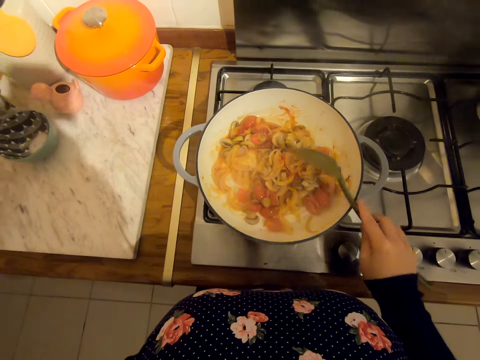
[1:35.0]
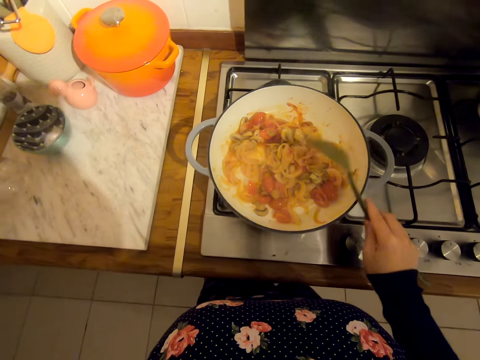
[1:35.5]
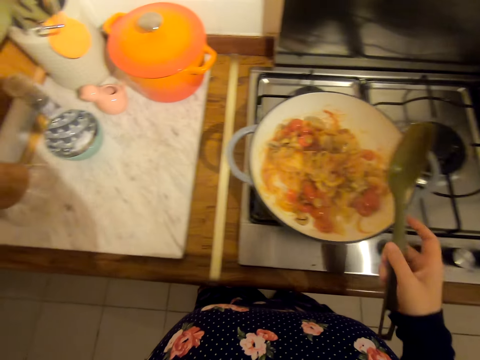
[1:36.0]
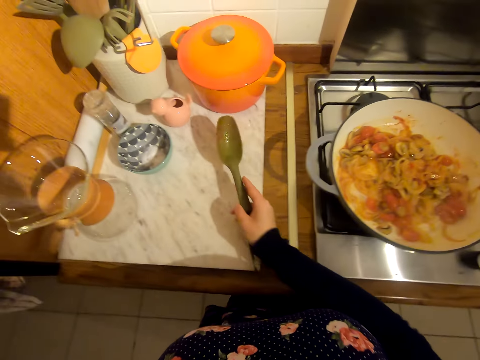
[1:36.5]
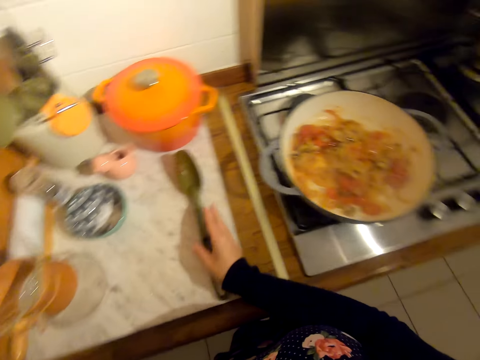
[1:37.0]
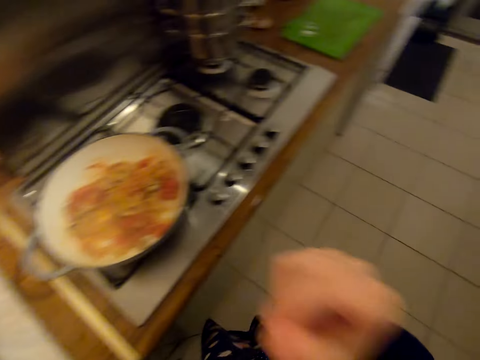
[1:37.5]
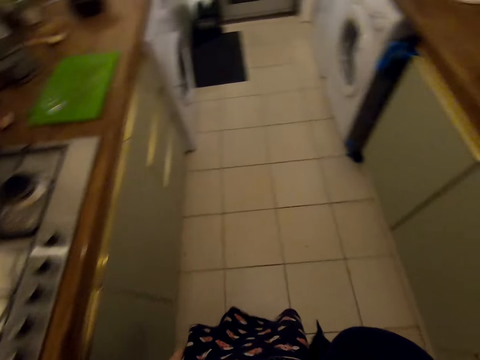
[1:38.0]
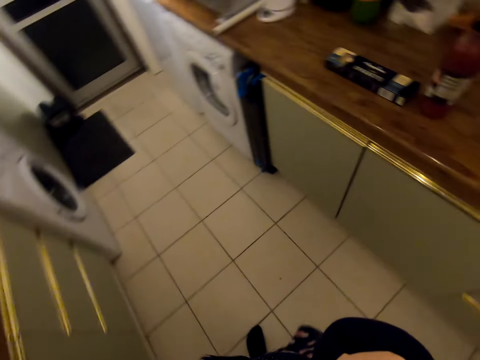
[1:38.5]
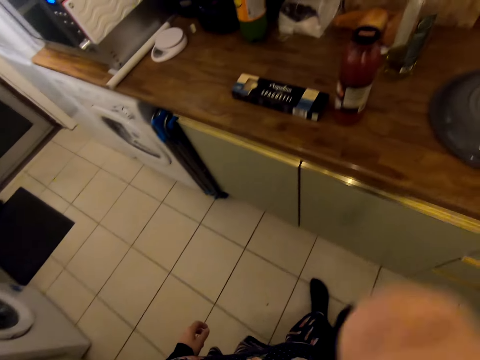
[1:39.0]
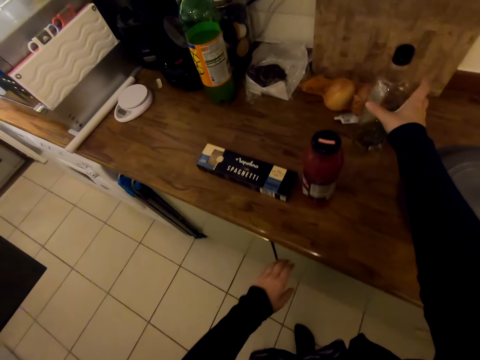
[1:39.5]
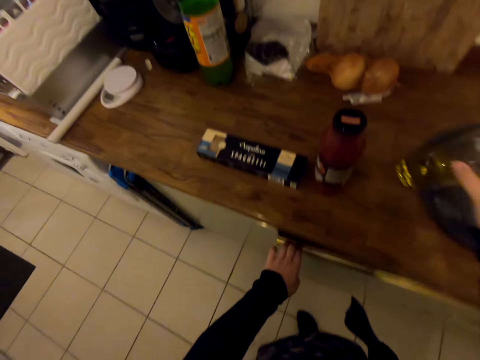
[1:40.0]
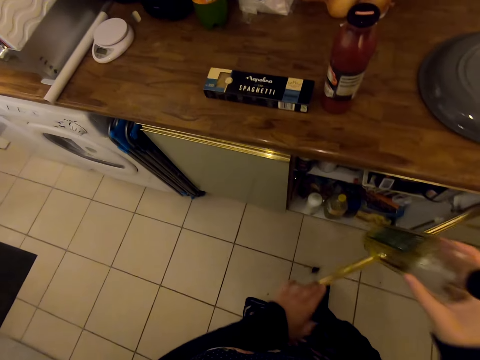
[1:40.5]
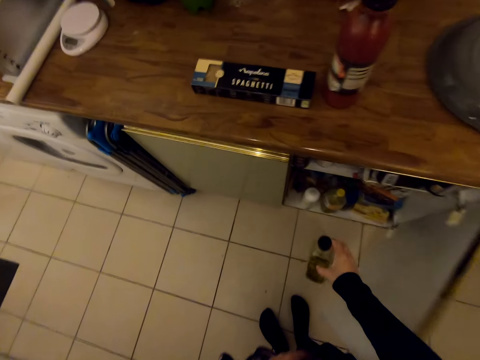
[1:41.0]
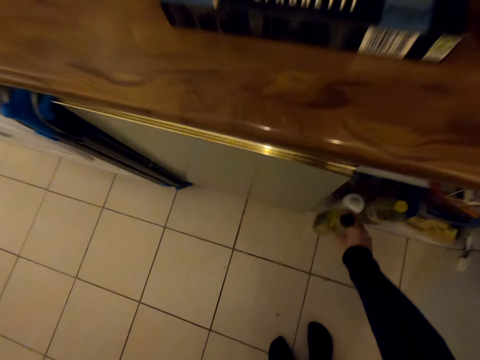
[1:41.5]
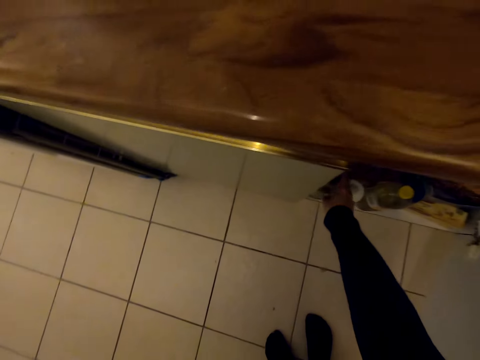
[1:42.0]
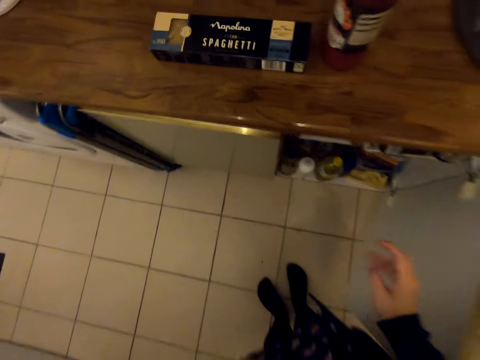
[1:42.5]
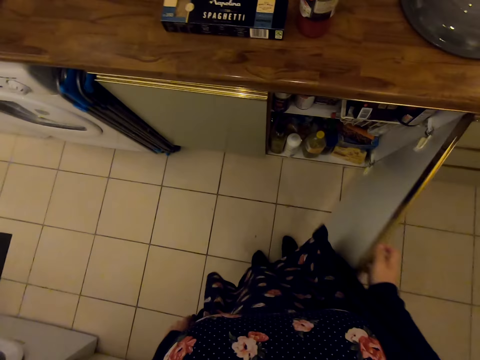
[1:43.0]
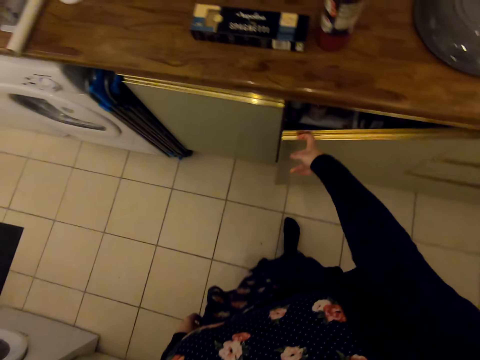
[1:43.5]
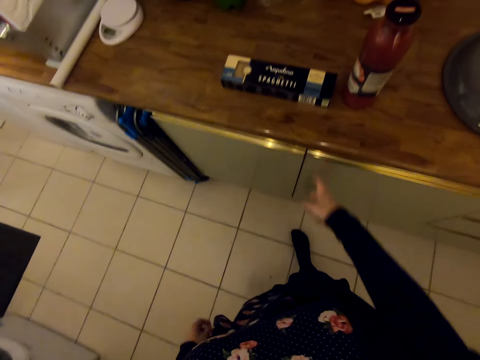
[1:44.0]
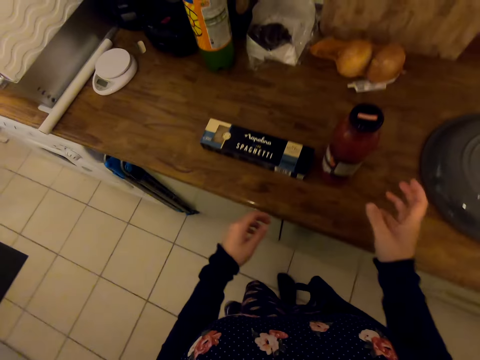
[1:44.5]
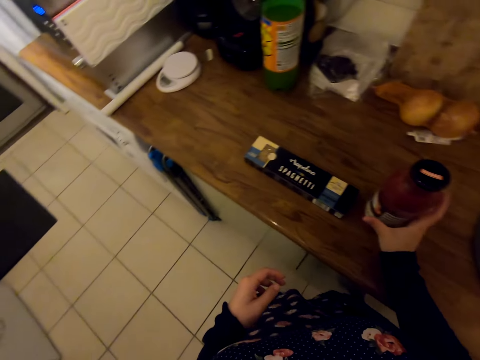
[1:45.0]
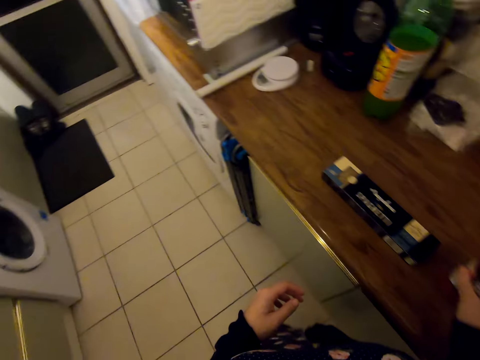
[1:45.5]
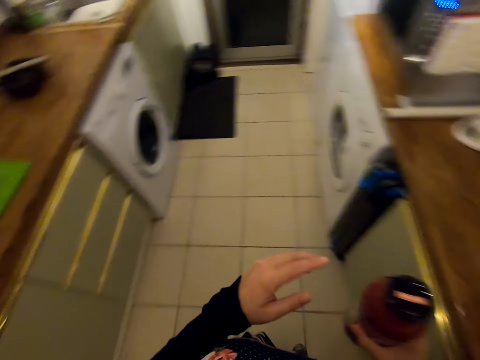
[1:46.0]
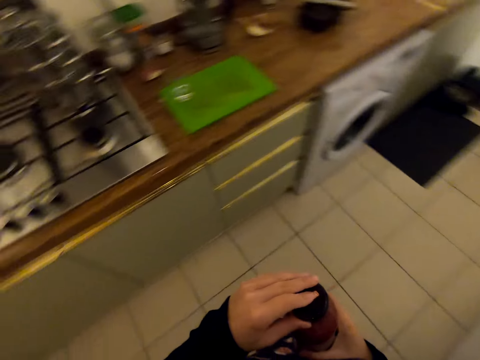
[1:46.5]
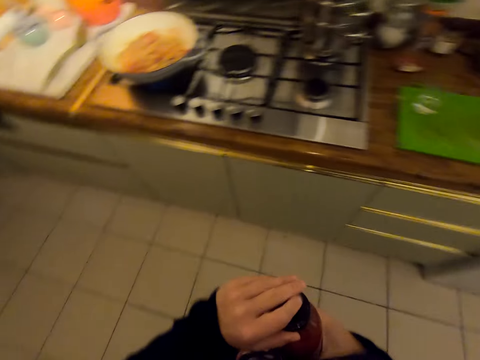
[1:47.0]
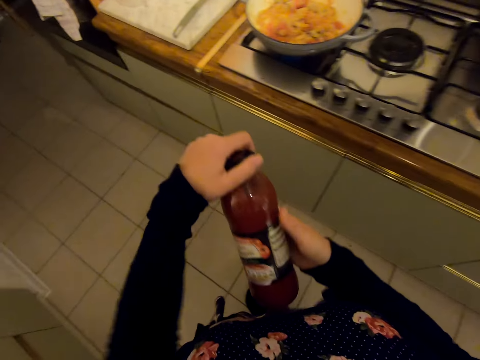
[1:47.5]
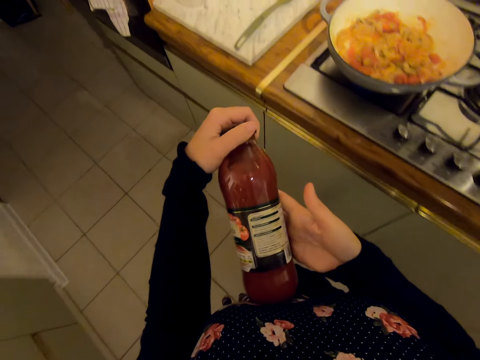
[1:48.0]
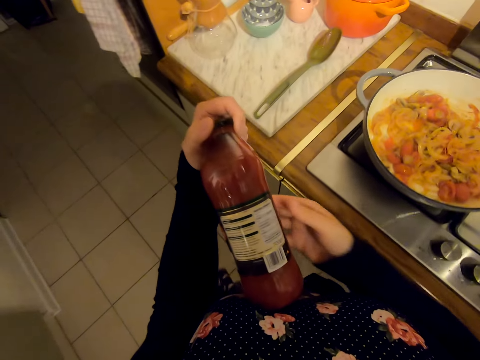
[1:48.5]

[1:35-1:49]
The camera wearer puts a serving spoon on the countertop. She walks on the floor. She picks up the oil bottle on the countertop. She opens the kitchen cabinet with her left hand. She puts the oil bottle in the kitchen cabinet with her left hand. She closes the kitchen door with her right hand. She picks up a glass bottle on the countertop. She walks on the floor.

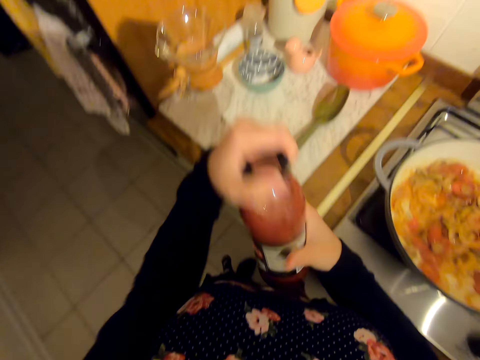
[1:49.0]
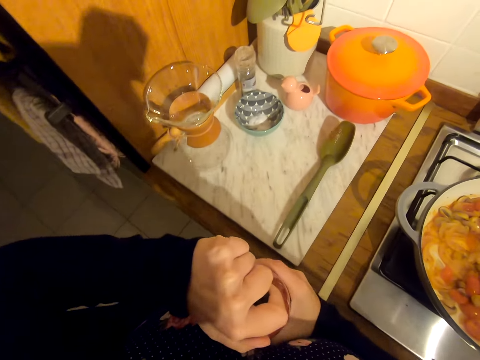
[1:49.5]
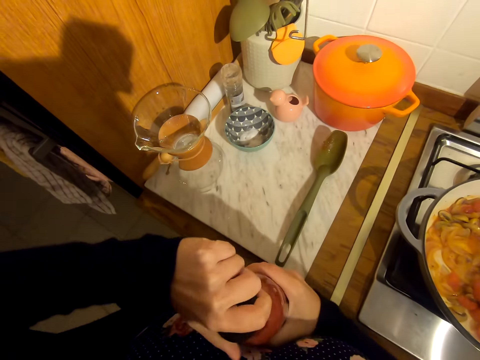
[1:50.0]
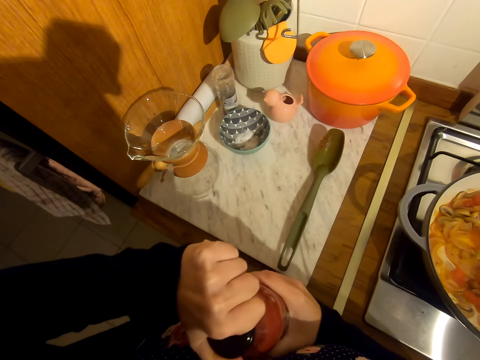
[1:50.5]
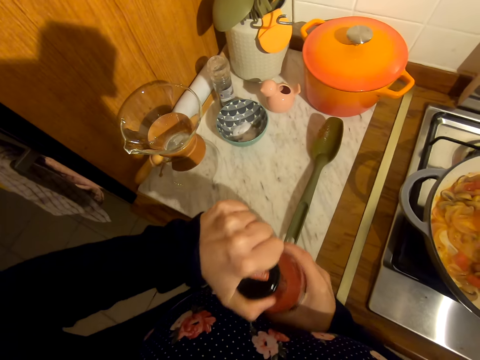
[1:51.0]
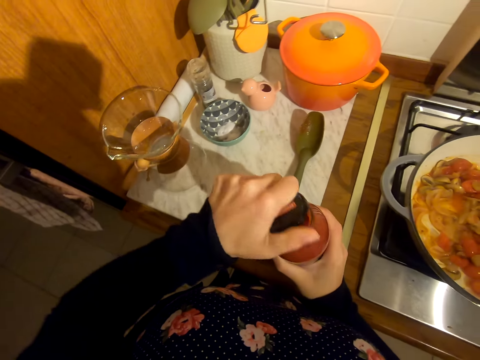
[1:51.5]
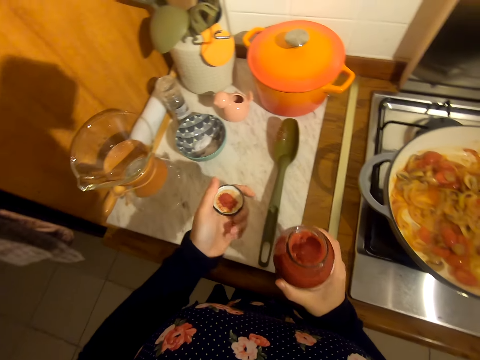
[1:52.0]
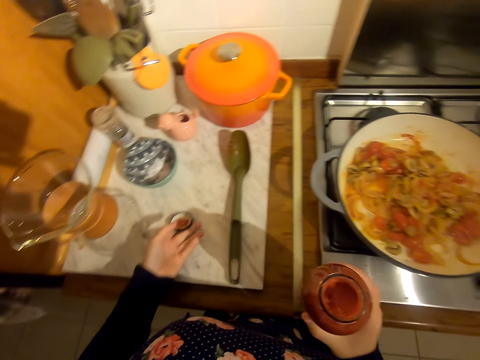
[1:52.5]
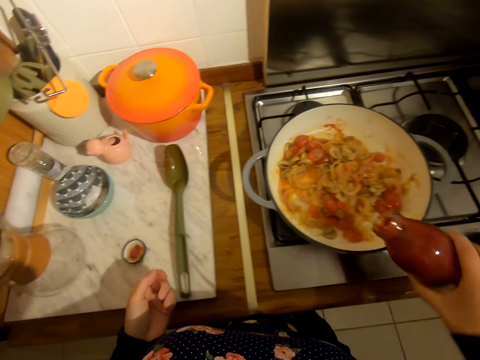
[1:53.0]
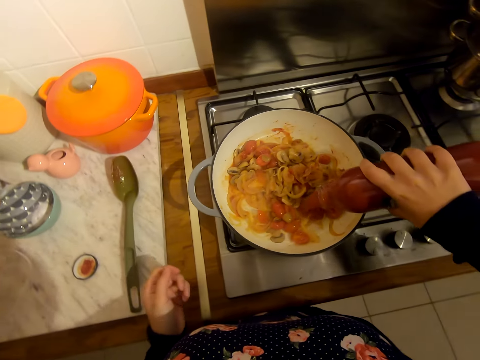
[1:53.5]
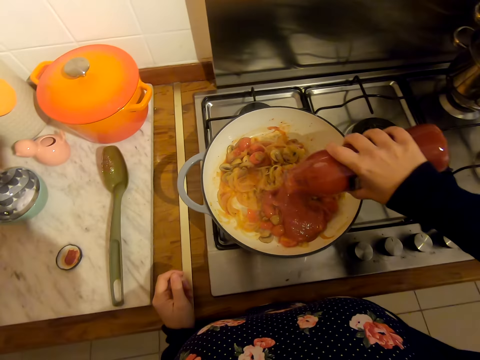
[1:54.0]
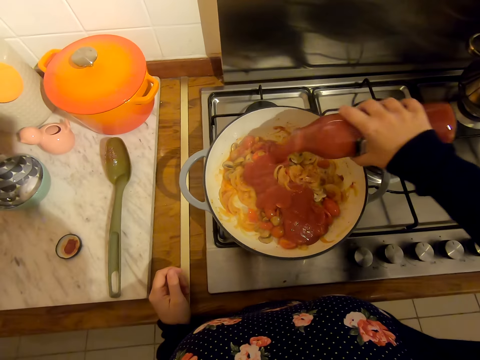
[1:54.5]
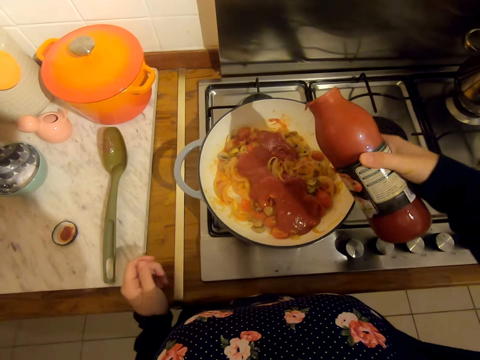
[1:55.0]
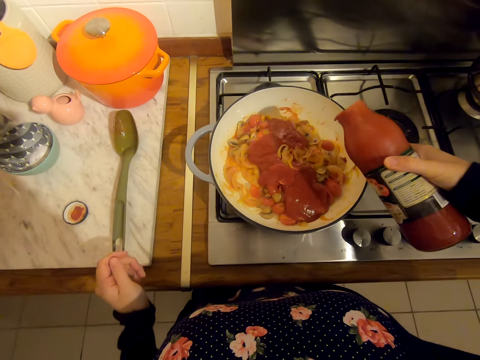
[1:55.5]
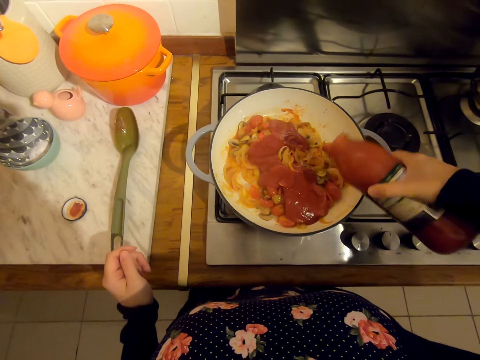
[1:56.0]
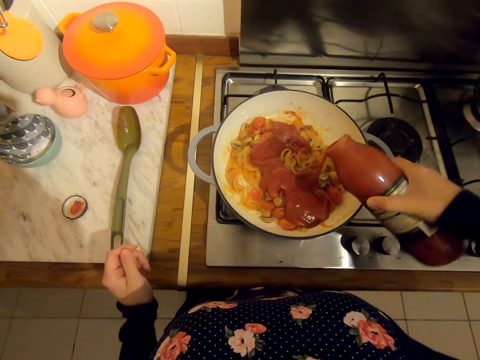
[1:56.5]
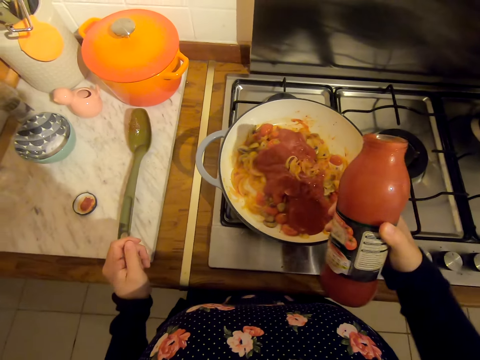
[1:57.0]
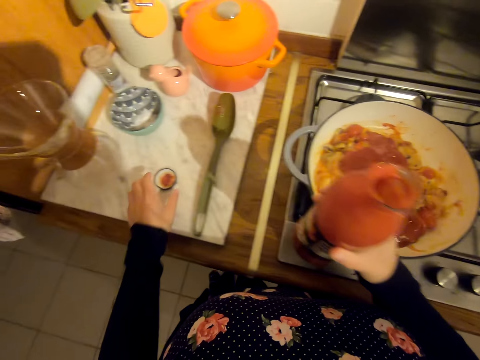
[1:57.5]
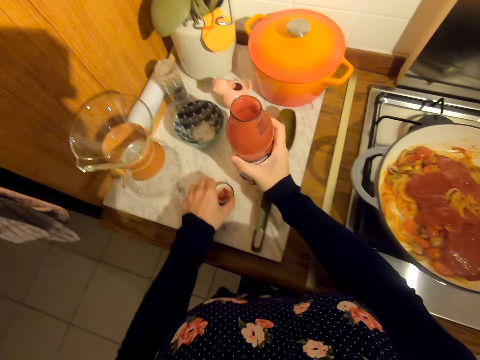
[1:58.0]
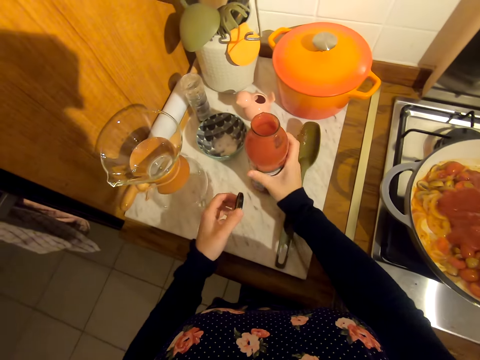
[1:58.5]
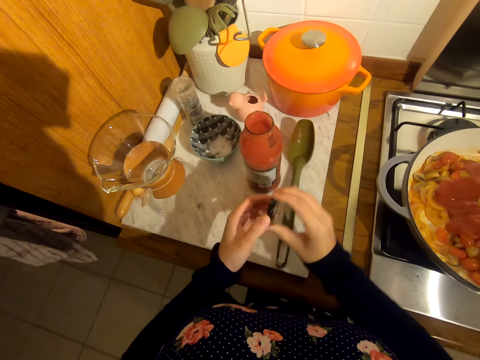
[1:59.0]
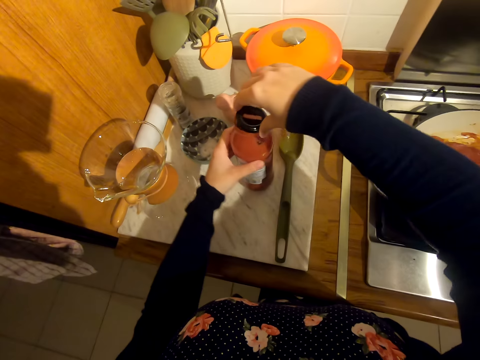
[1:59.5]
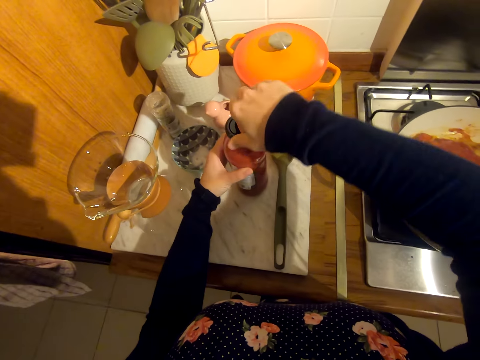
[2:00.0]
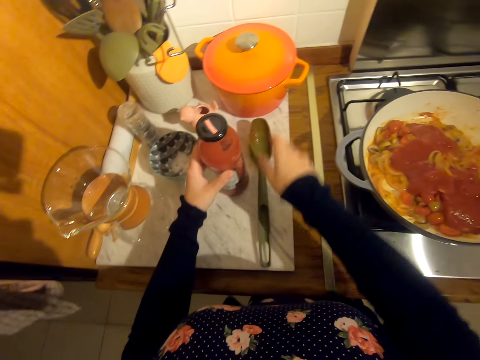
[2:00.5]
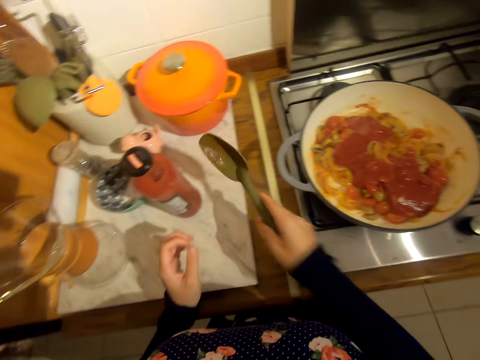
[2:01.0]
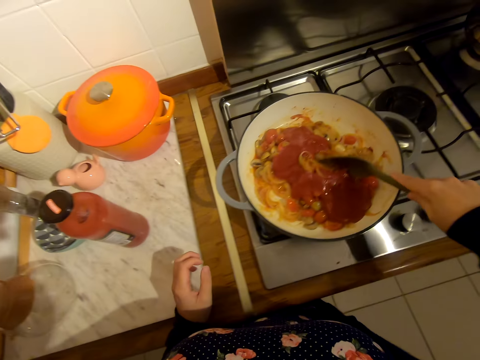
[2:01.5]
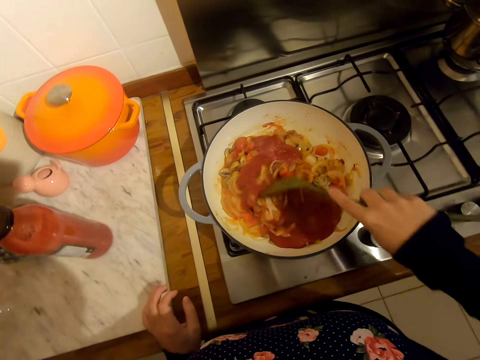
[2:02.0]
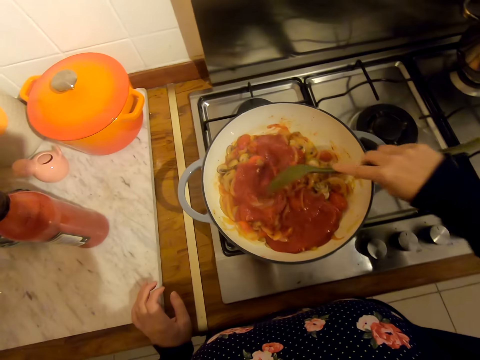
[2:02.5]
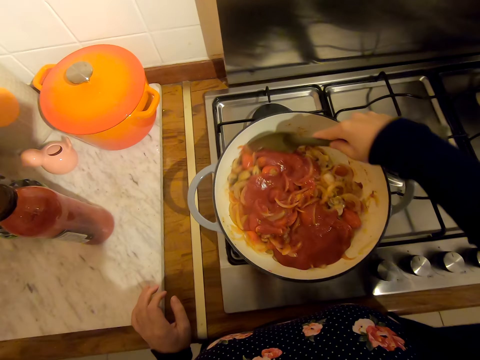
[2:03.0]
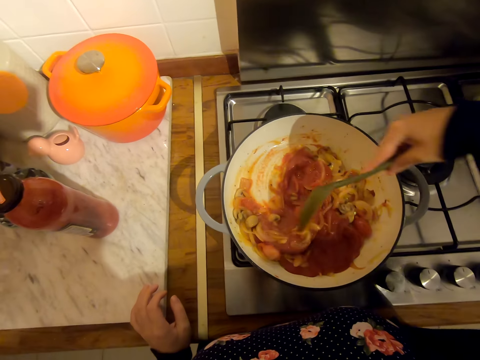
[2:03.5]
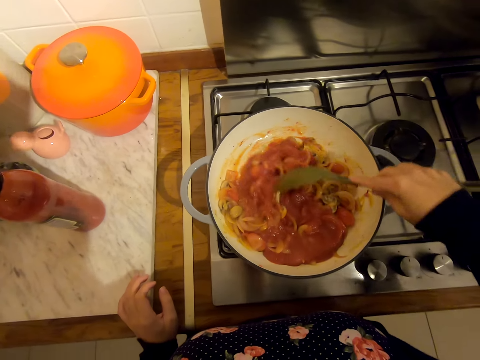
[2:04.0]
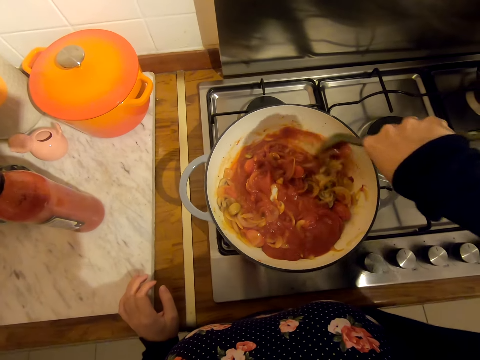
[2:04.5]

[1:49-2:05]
The camera wearer opens the glass spice bottle with her left hand. She puts down a lead bottle. She pours spice on the food in the cooking pan. She puts down the spice bottle on the countertop. She closes the glass spice bottle. She picks up the serving spoon on the countertop. She stirs the food in the cooking pan.
